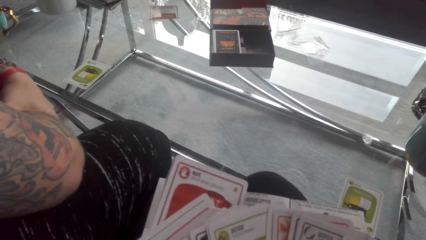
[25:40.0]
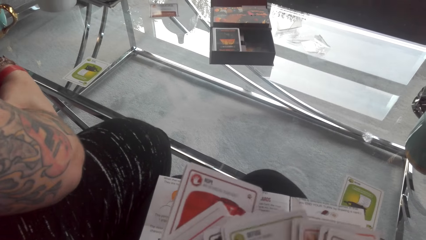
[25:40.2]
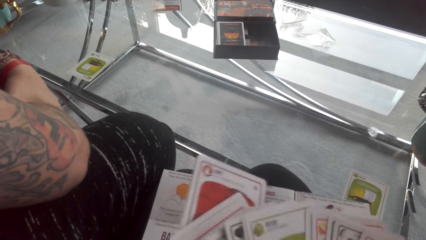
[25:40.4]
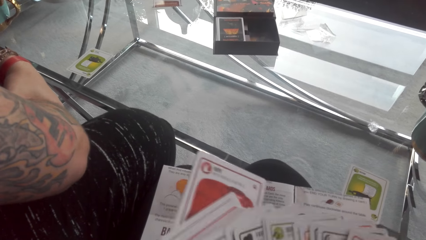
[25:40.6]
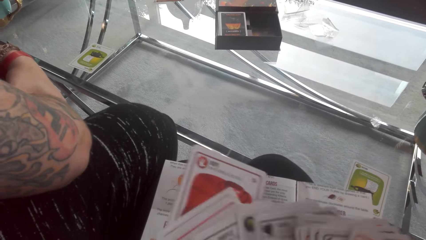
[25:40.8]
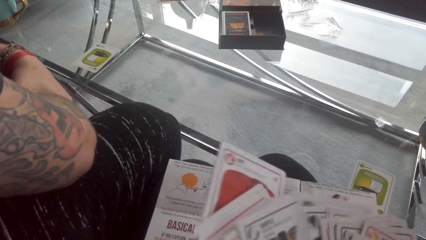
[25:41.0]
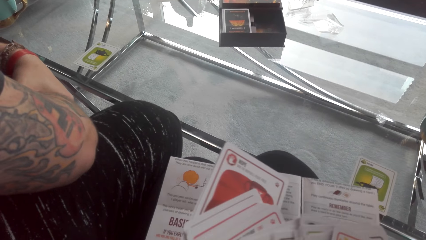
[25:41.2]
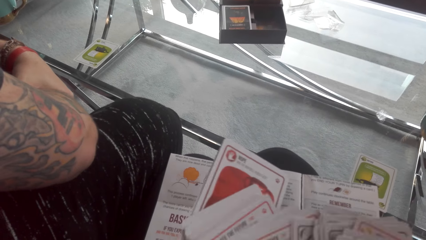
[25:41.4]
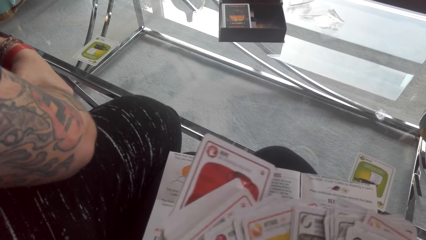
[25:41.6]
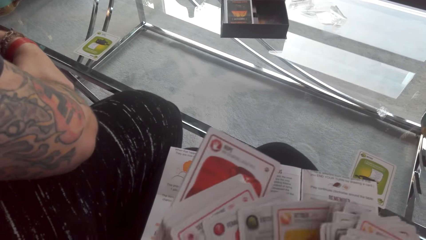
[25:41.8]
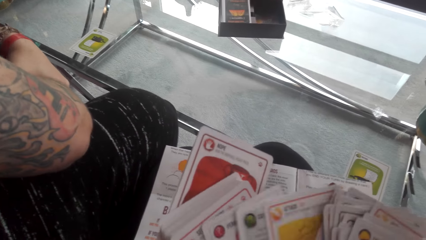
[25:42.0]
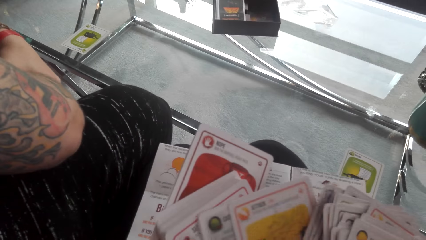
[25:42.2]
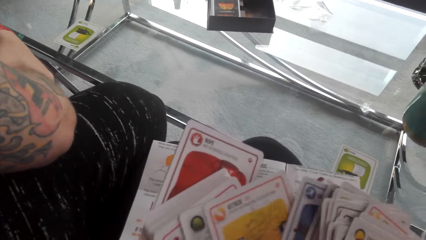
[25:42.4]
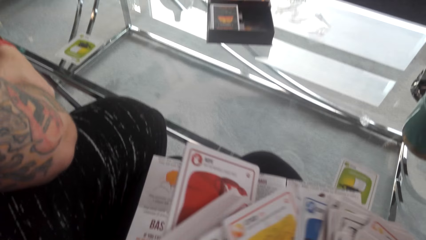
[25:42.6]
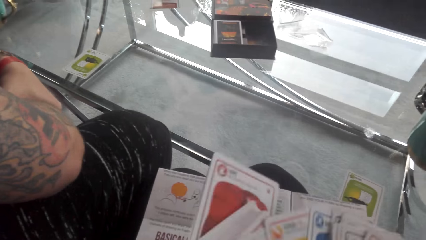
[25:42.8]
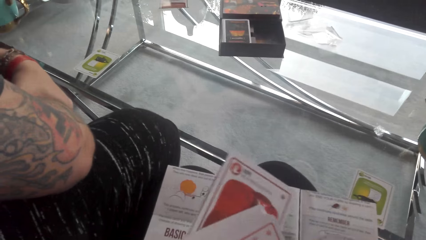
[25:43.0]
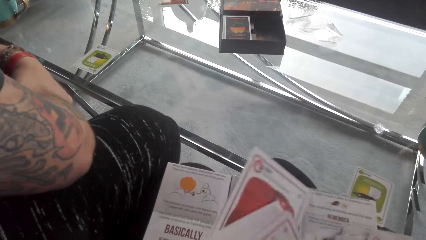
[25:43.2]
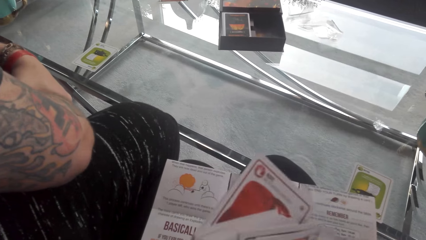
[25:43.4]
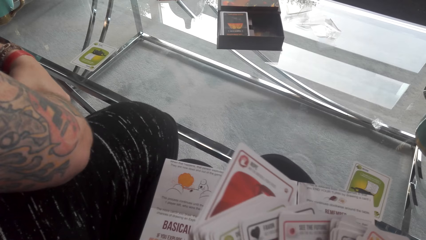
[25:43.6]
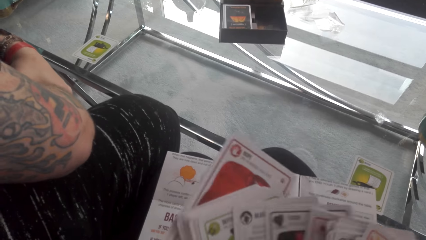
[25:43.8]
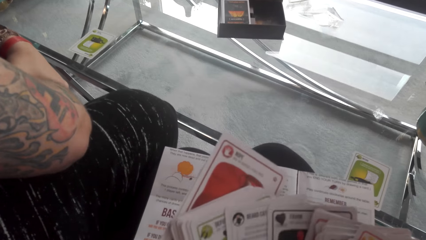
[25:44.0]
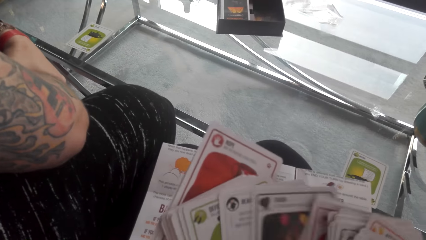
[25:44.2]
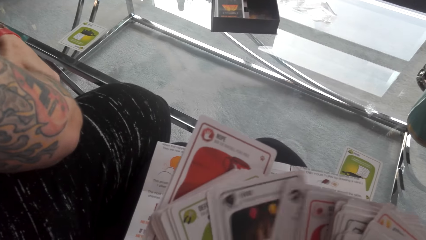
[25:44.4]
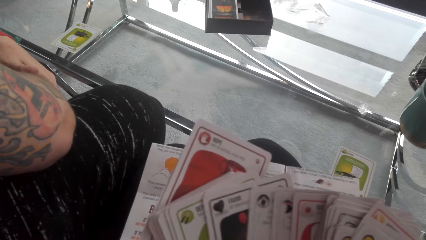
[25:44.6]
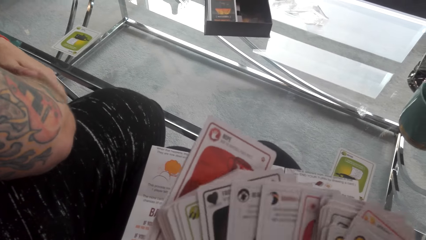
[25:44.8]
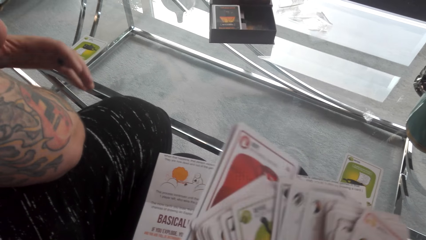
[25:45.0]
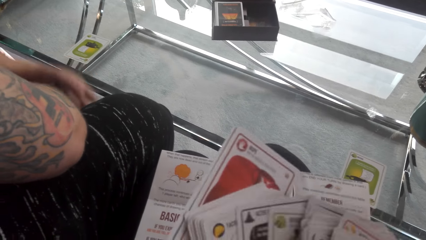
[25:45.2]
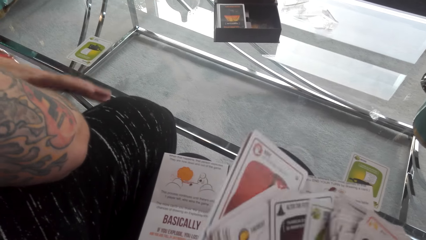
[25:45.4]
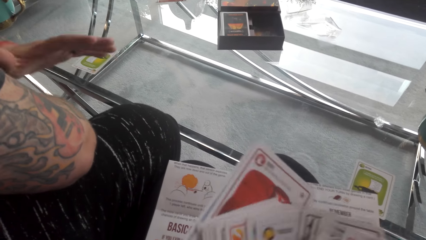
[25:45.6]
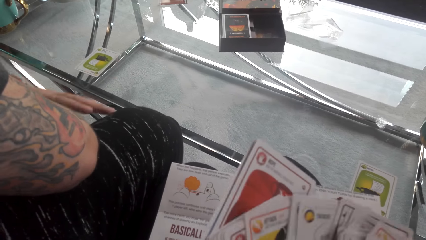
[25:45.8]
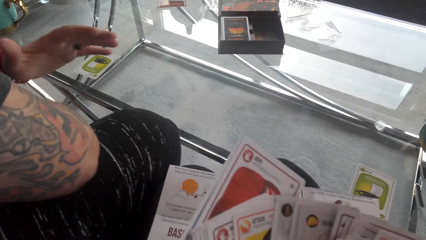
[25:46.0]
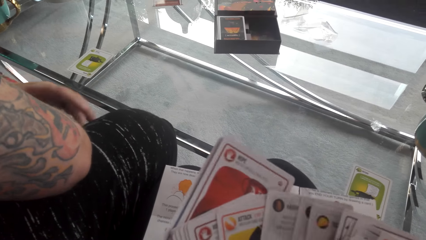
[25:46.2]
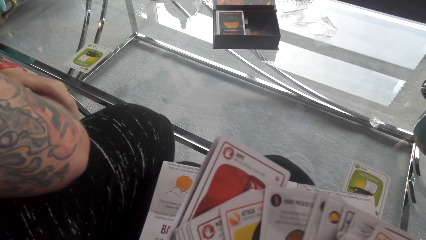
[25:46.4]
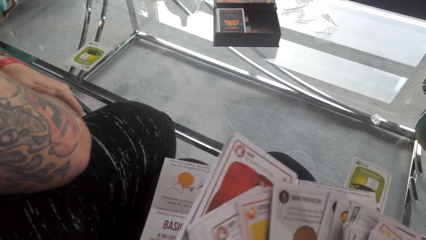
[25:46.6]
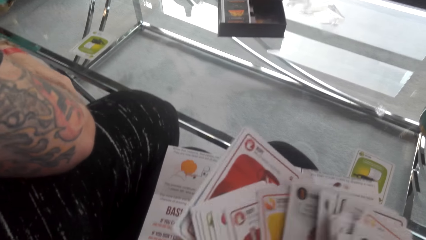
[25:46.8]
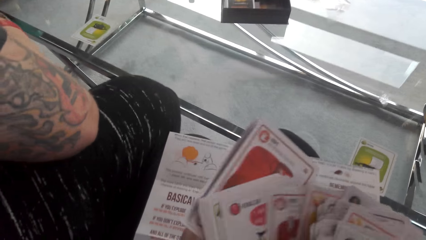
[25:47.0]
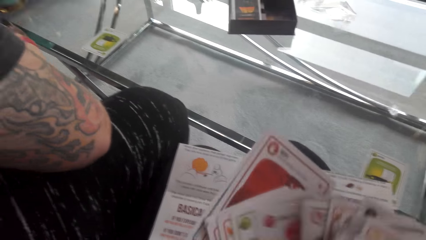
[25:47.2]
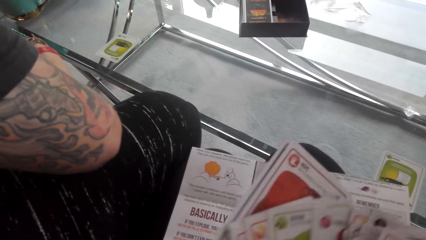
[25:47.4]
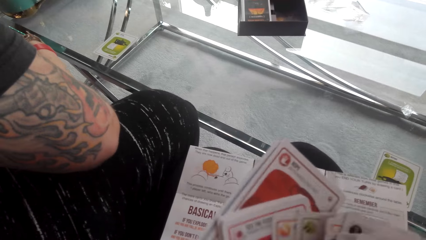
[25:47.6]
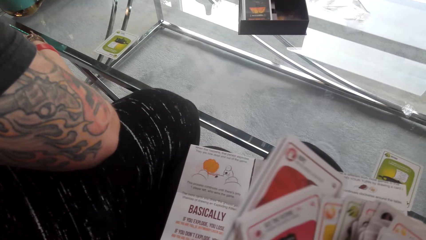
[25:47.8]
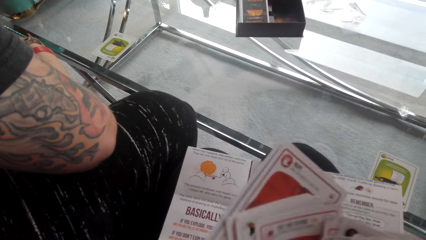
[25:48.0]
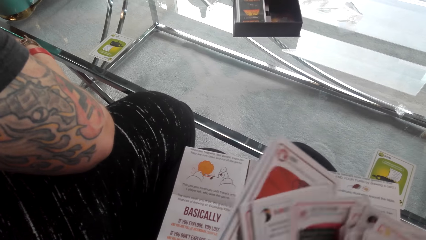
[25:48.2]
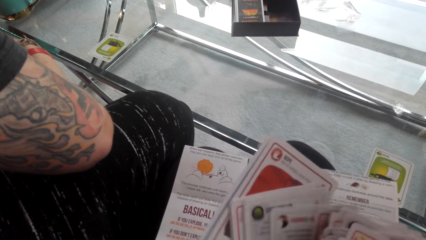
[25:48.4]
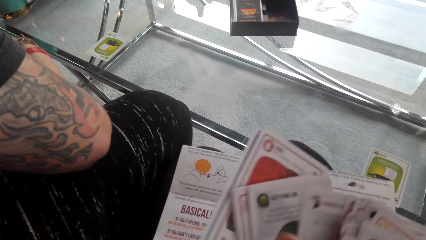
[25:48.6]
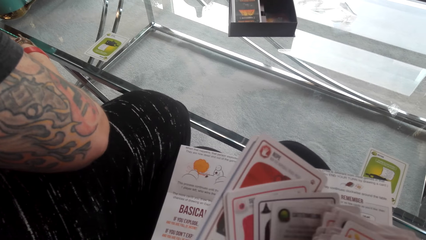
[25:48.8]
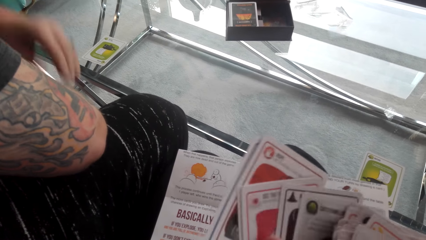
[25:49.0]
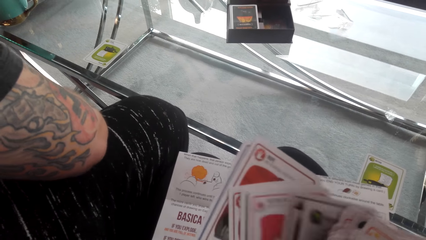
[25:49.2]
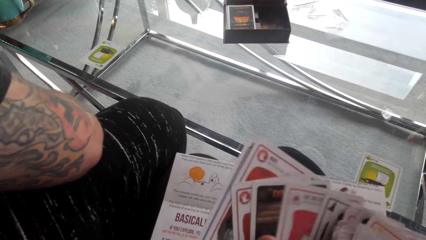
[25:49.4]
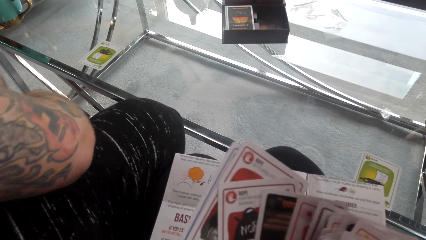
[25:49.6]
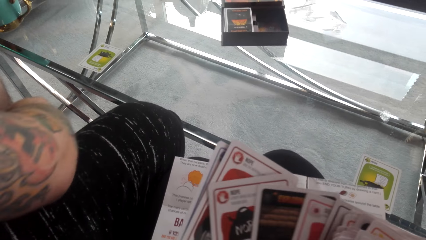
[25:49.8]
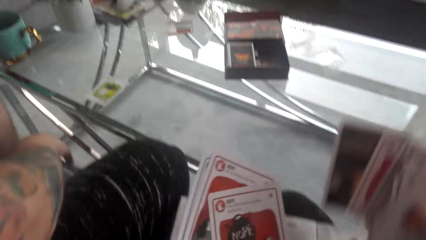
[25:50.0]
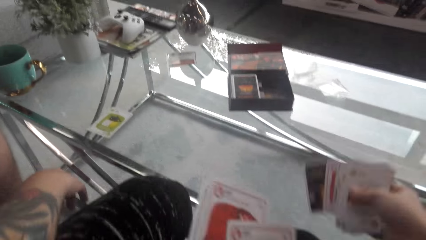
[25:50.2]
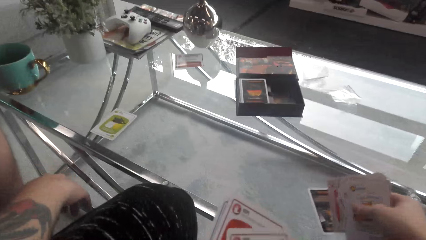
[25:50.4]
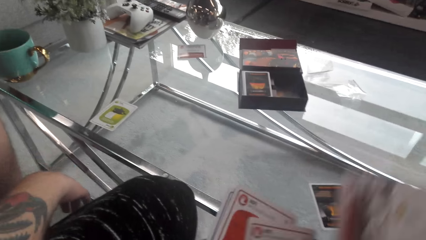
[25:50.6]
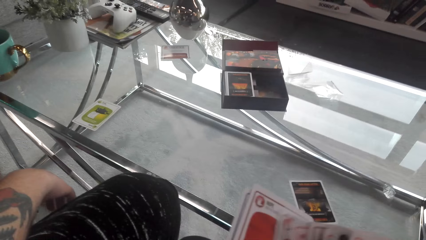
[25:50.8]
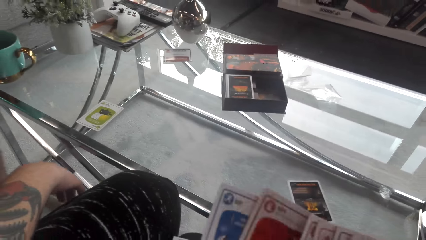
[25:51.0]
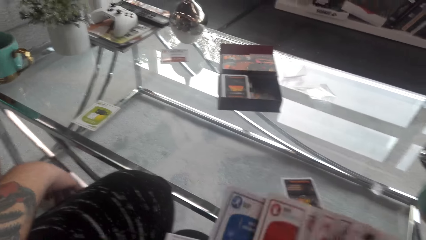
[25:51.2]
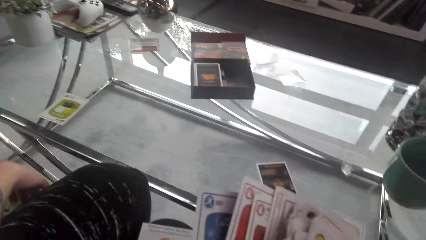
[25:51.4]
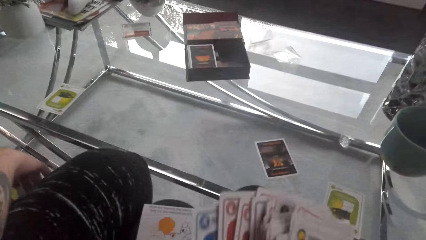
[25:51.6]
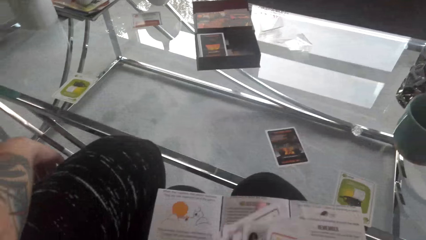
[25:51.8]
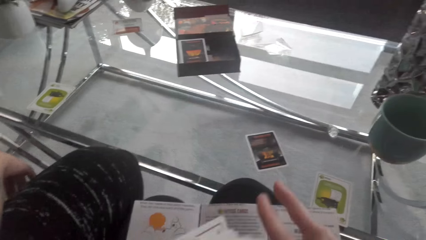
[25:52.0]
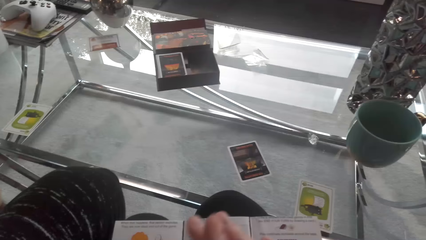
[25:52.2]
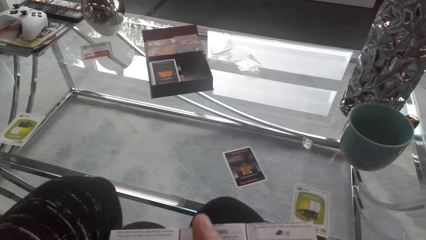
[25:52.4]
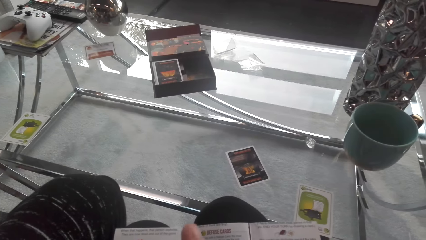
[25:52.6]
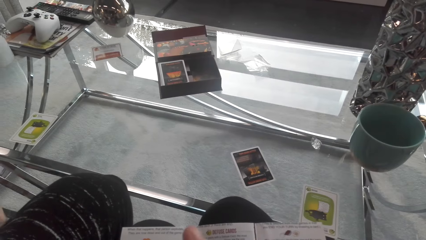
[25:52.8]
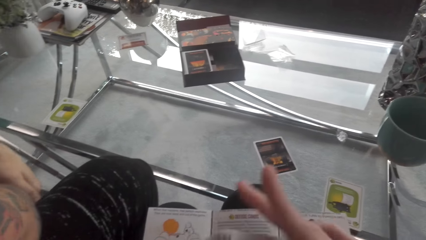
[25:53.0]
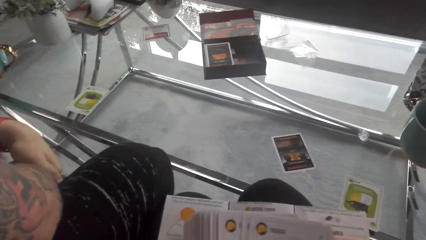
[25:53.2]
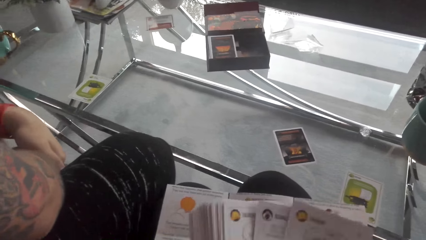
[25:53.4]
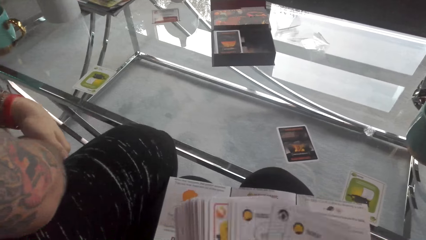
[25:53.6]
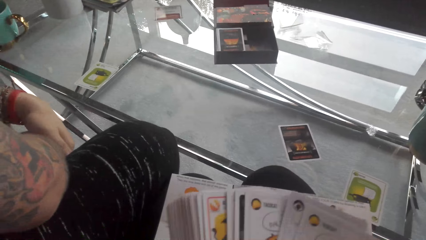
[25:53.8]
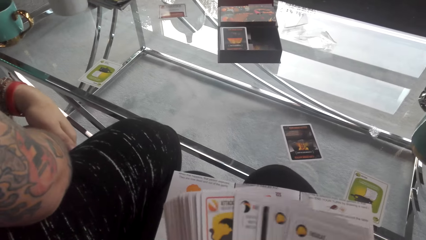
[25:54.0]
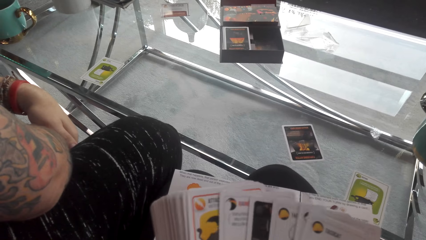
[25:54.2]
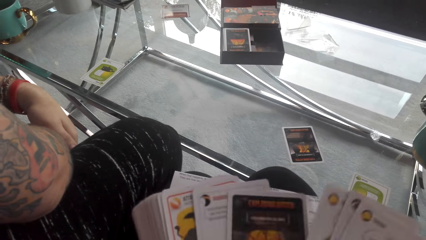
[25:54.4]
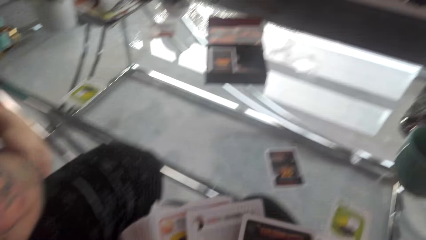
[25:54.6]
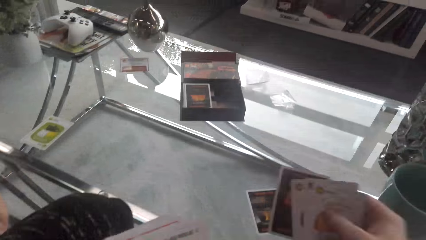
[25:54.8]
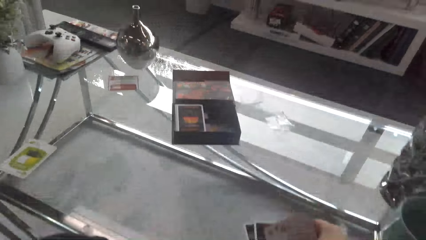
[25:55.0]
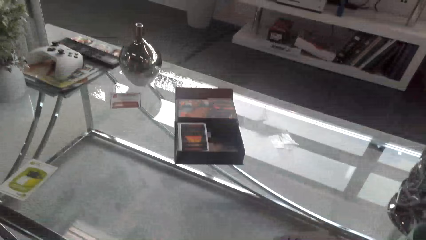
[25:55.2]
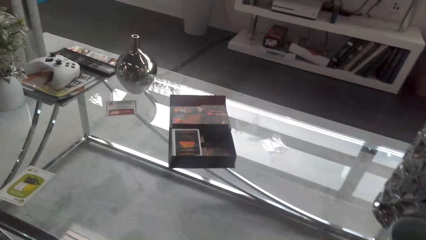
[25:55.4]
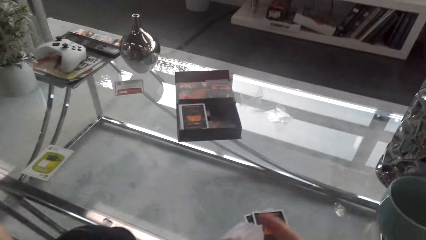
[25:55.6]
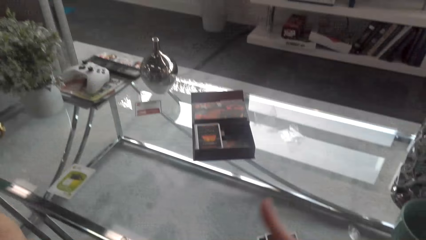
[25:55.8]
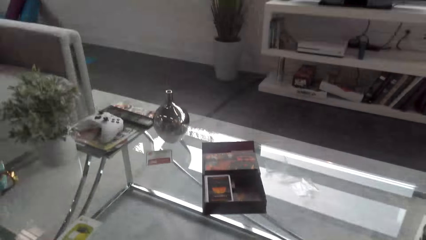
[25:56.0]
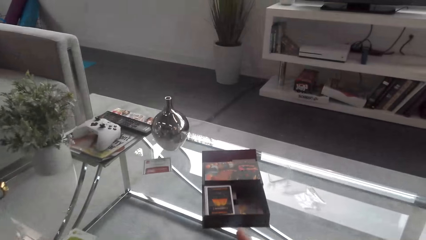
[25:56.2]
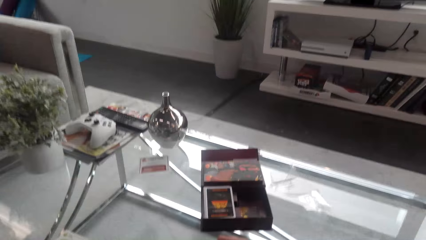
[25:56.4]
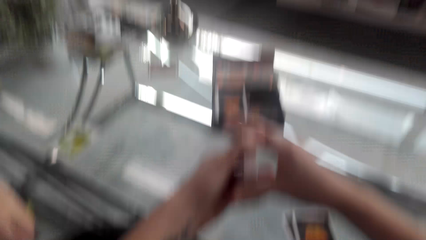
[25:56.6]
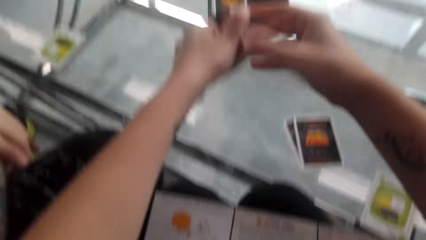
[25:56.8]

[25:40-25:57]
The camera wearer puts the matching card on the table. They arrange the matching cards, hold the cards, shuffle cards, and put the matching card on the table.
